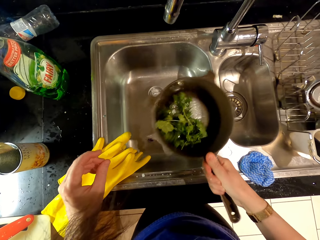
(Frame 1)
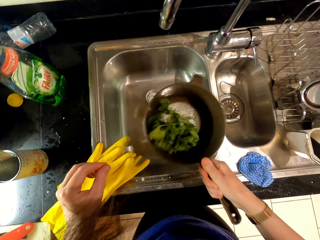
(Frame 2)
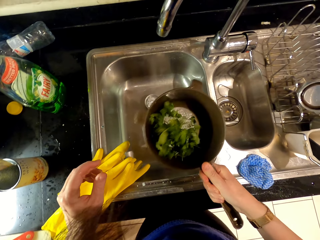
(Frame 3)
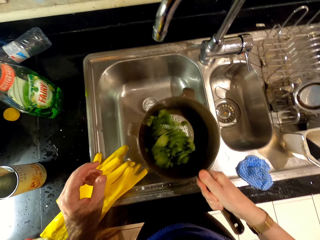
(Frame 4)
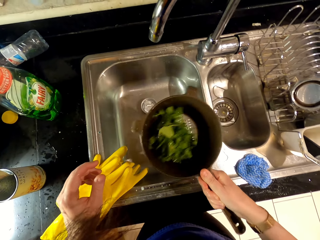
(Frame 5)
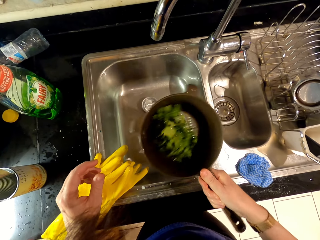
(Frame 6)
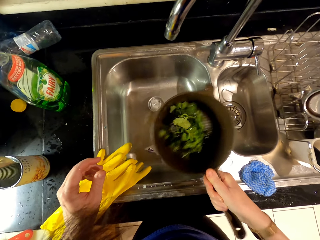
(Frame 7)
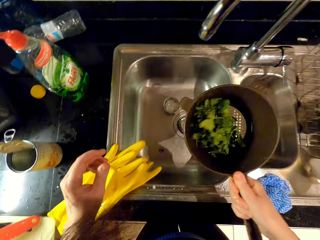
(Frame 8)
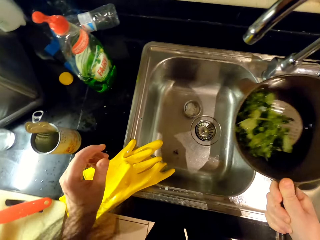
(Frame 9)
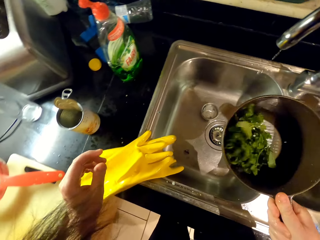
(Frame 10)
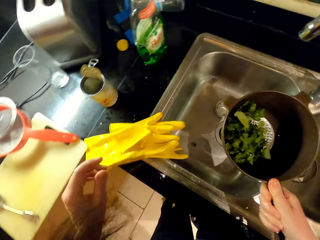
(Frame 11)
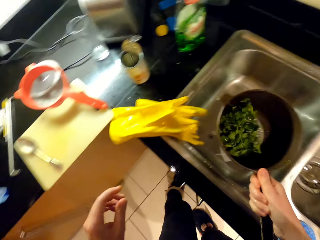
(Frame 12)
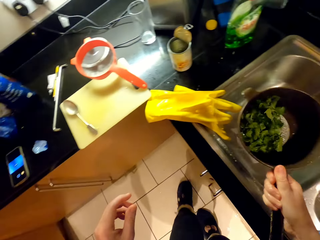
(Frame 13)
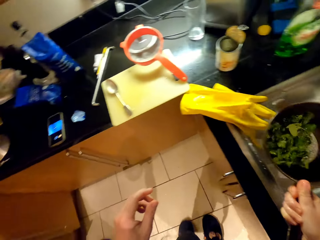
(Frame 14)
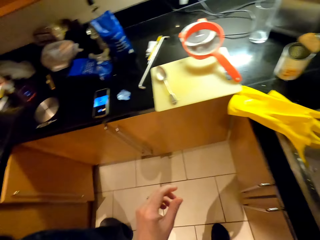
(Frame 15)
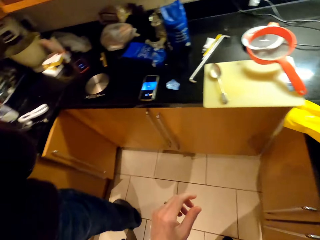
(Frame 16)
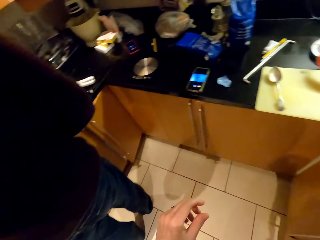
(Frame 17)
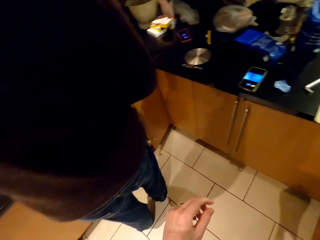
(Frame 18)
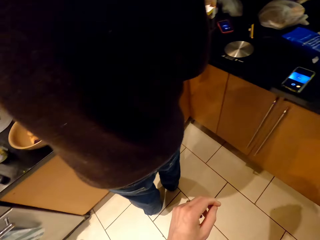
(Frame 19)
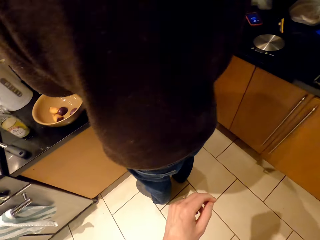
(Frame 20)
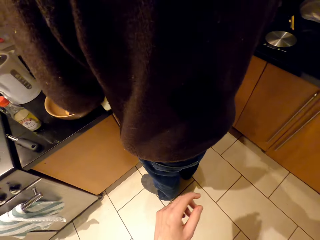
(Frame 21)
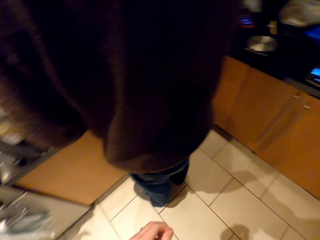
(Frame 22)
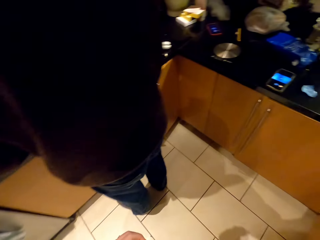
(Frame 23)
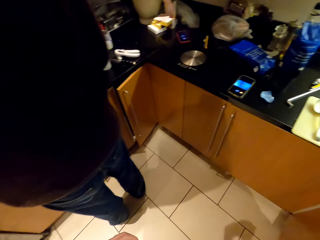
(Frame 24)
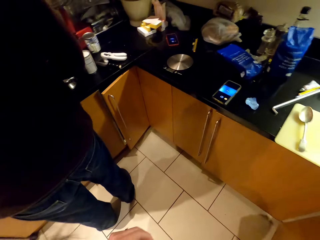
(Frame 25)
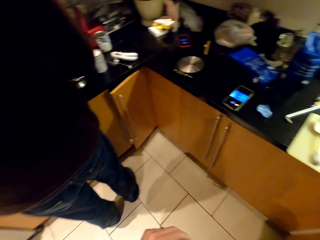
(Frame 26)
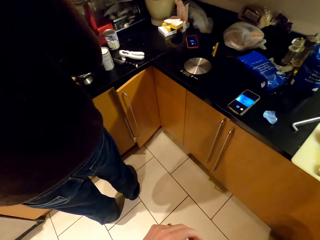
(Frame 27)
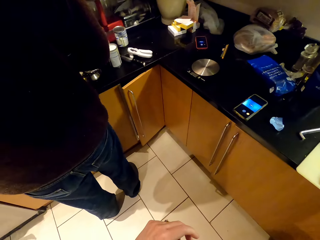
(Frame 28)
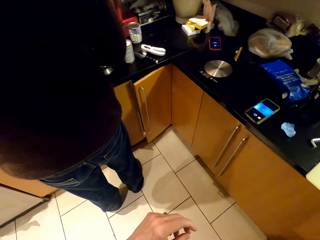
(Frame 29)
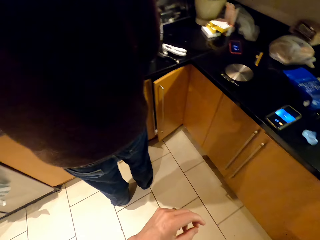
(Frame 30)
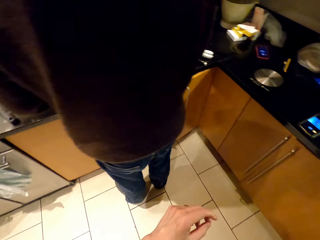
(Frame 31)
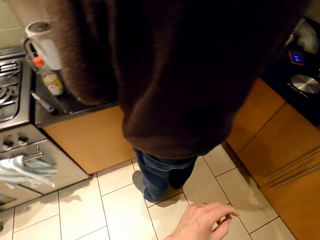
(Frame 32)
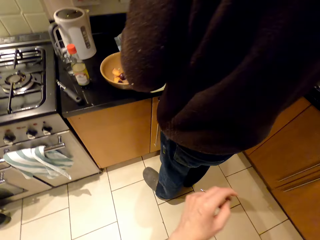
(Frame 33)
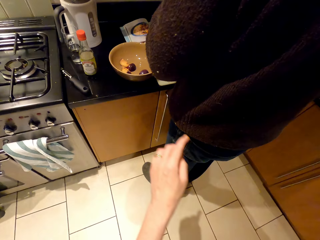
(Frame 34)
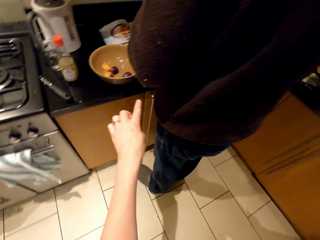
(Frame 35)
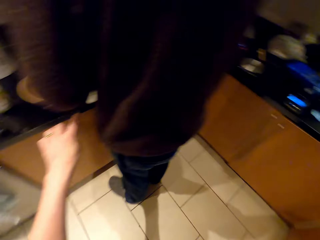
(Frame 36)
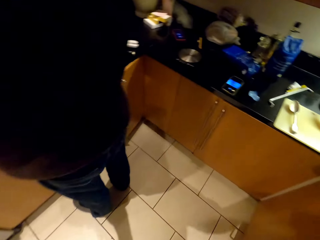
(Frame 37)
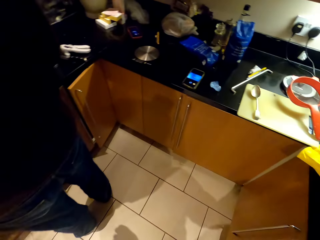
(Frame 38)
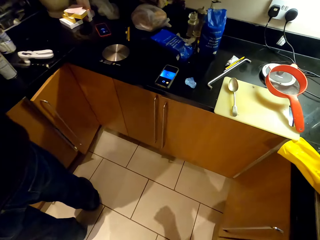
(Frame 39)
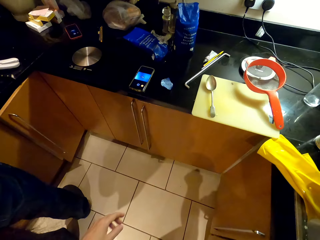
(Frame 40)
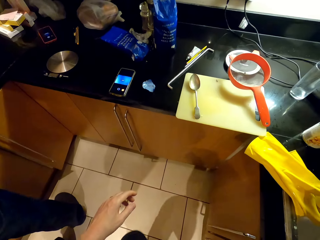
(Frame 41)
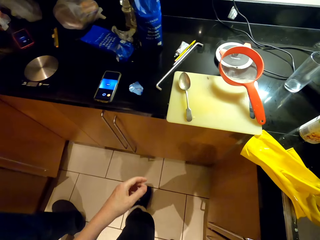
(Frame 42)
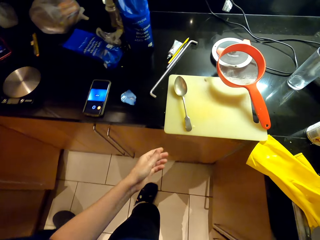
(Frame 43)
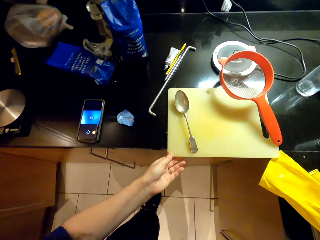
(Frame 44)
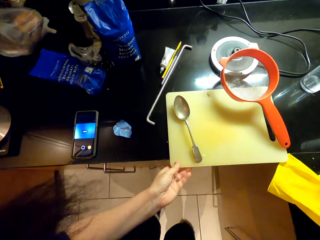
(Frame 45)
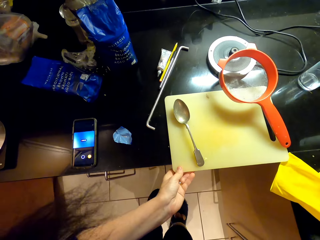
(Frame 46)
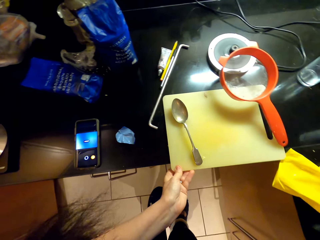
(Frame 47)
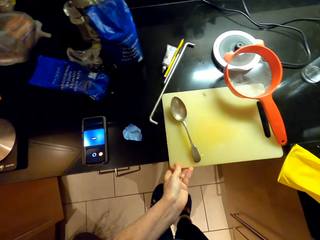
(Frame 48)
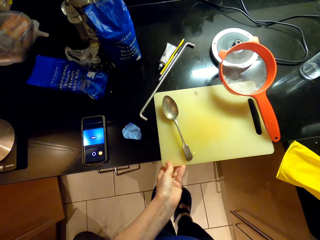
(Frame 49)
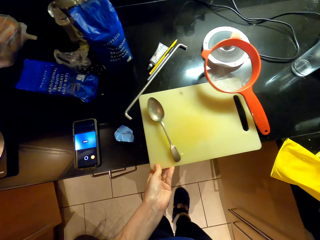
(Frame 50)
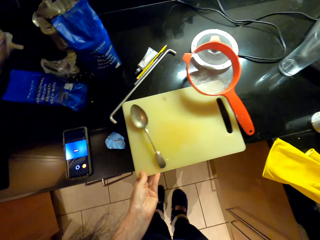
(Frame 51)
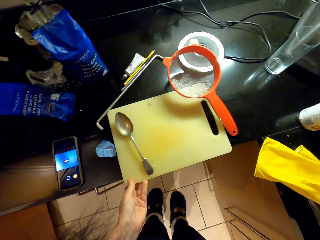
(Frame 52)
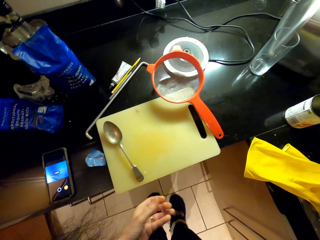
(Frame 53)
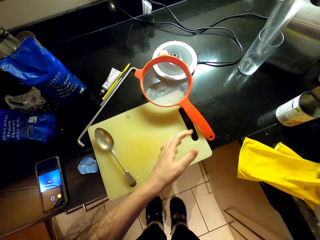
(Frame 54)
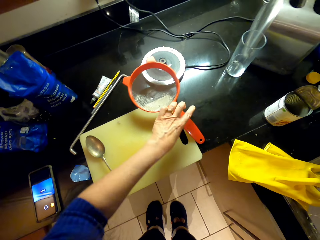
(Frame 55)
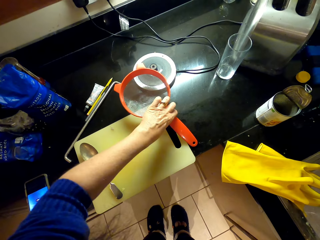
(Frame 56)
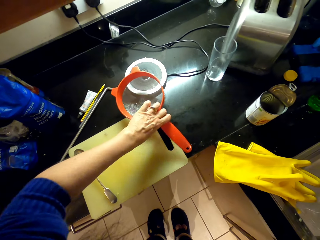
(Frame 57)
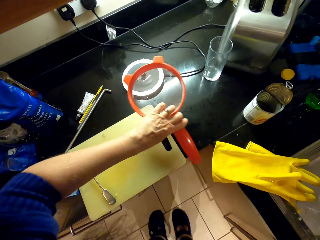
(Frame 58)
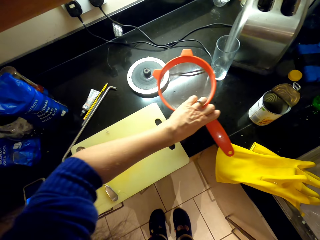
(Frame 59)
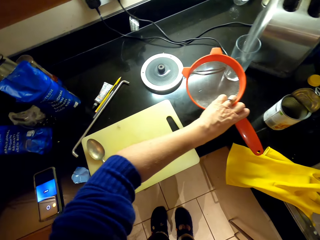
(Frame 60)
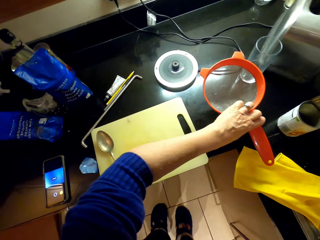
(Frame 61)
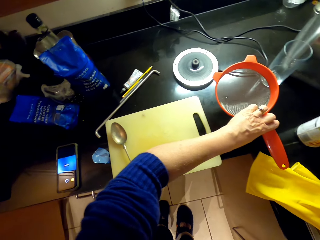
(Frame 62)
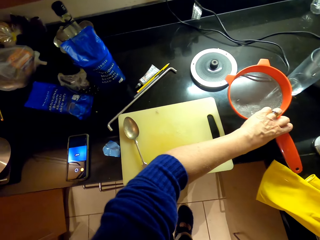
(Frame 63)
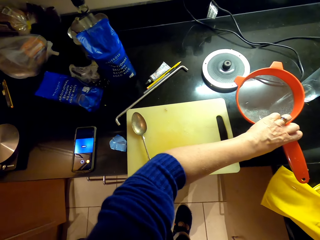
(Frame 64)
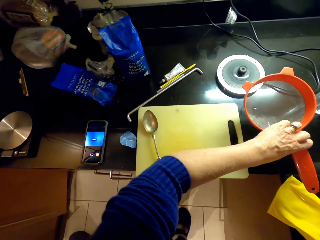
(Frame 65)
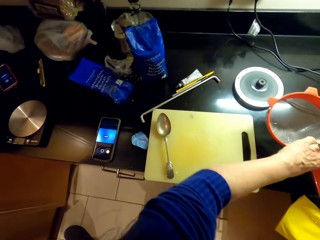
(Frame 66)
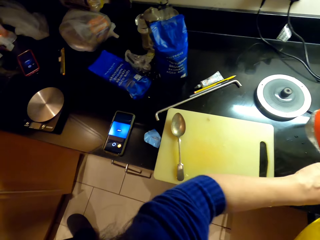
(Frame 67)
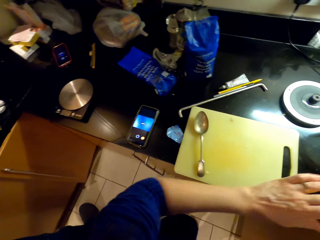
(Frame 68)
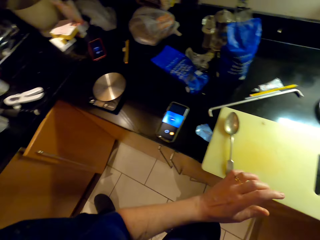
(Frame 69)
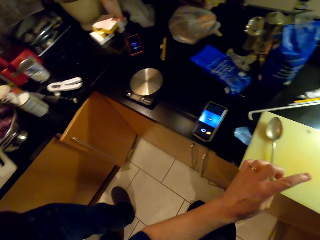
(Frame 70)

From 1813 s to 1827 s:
The camera wearer moves around. They move the chopping board and put the sieve aside.

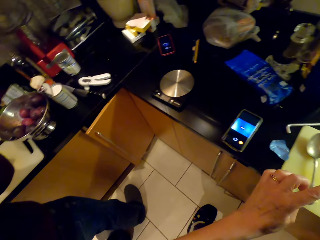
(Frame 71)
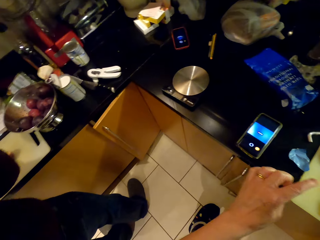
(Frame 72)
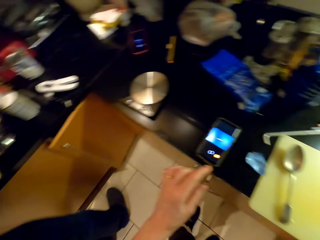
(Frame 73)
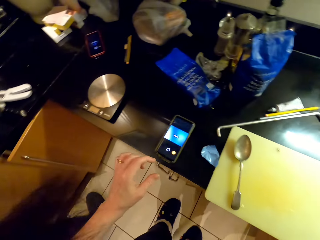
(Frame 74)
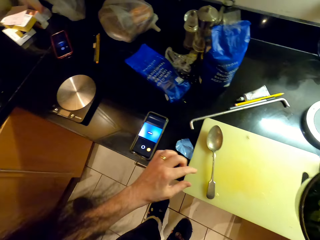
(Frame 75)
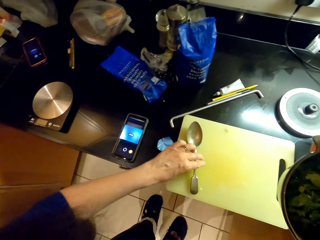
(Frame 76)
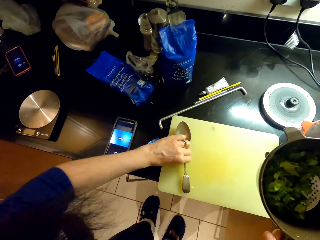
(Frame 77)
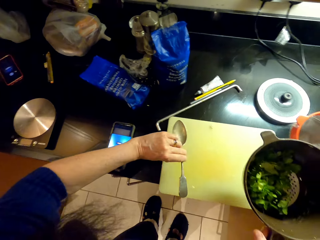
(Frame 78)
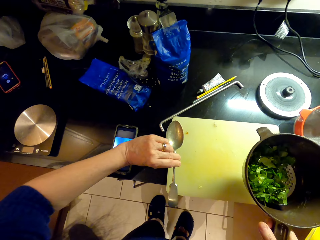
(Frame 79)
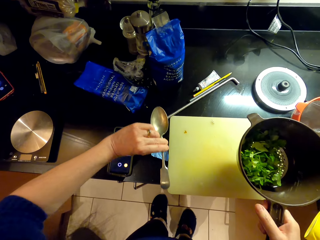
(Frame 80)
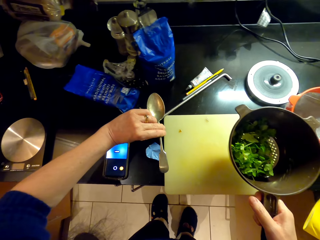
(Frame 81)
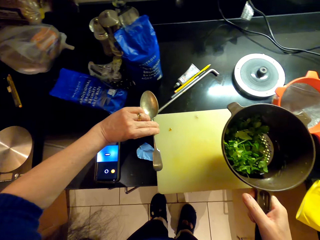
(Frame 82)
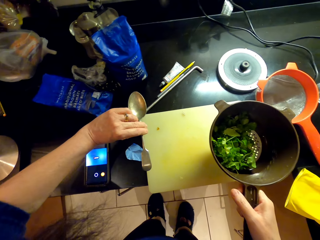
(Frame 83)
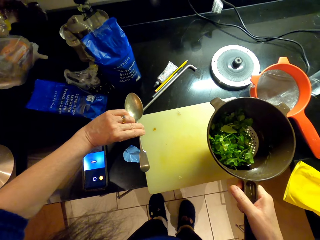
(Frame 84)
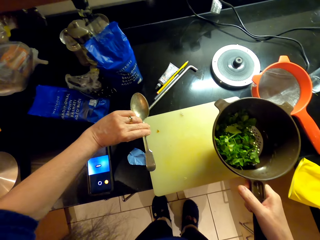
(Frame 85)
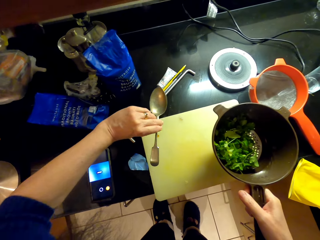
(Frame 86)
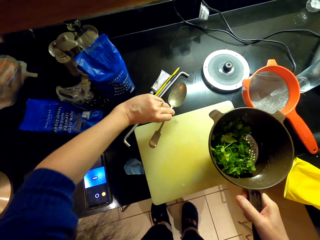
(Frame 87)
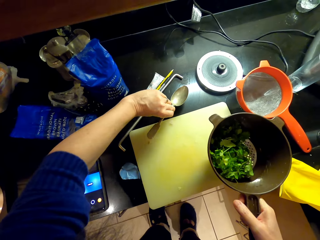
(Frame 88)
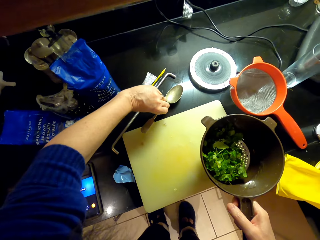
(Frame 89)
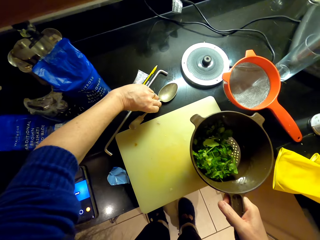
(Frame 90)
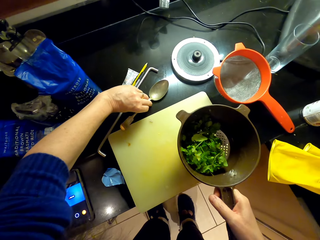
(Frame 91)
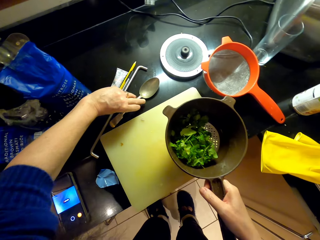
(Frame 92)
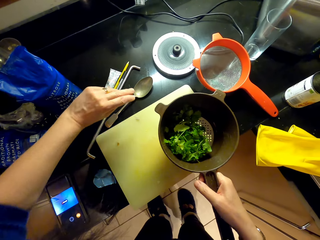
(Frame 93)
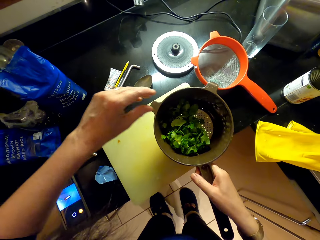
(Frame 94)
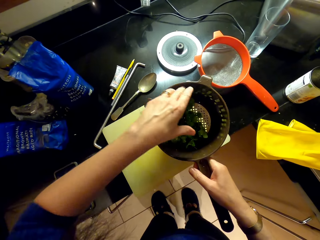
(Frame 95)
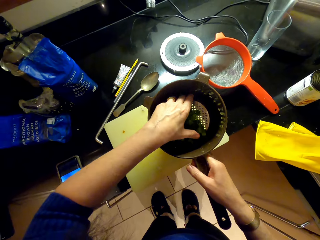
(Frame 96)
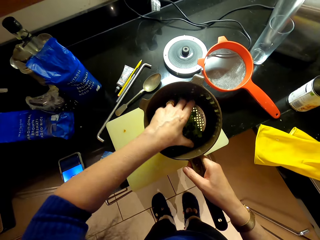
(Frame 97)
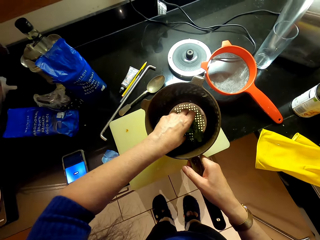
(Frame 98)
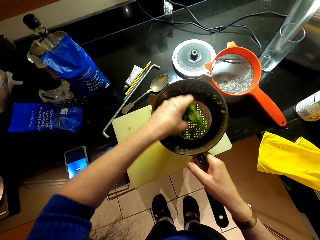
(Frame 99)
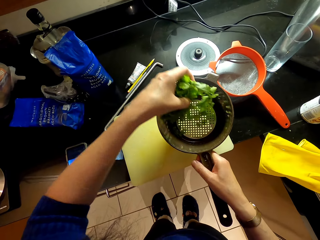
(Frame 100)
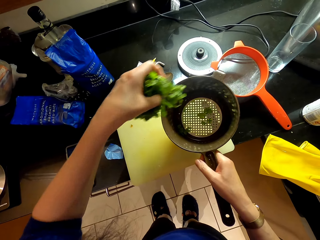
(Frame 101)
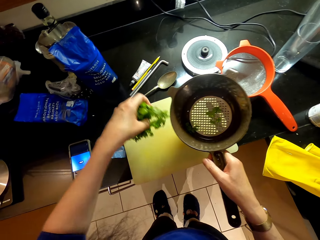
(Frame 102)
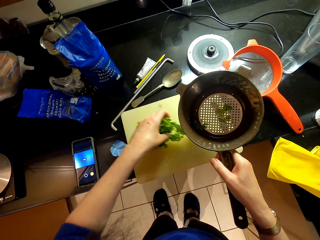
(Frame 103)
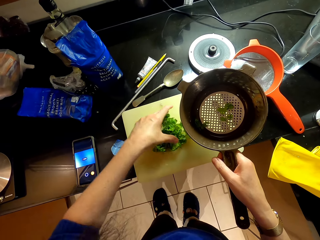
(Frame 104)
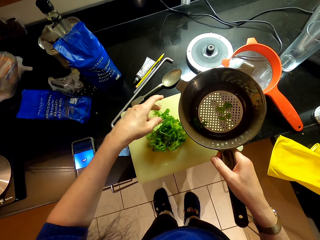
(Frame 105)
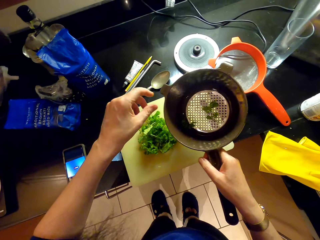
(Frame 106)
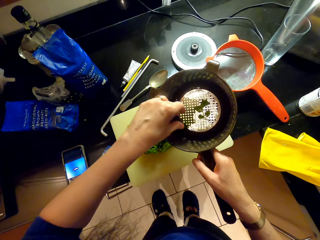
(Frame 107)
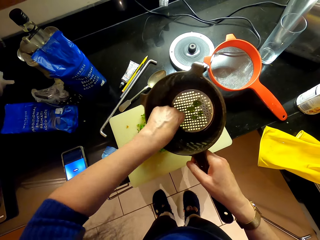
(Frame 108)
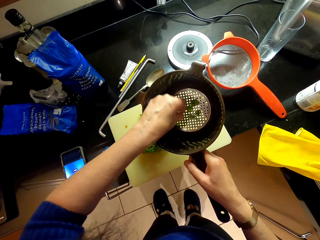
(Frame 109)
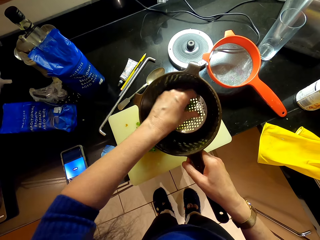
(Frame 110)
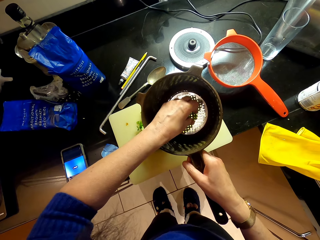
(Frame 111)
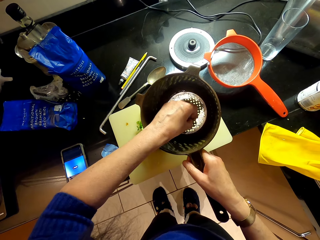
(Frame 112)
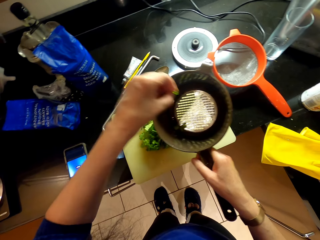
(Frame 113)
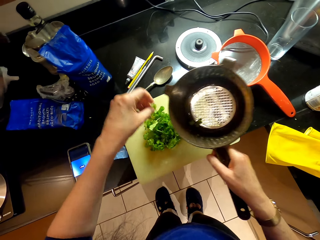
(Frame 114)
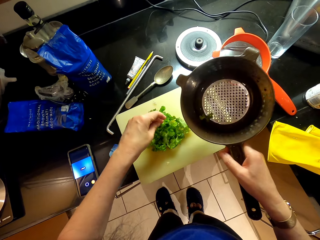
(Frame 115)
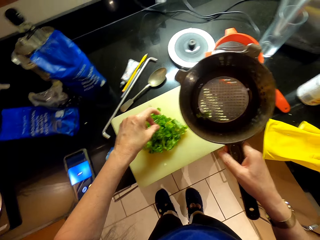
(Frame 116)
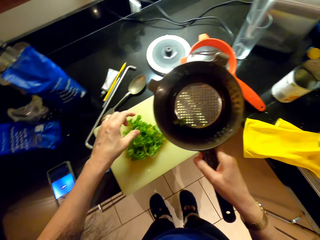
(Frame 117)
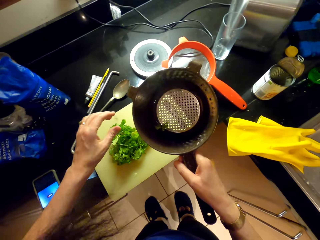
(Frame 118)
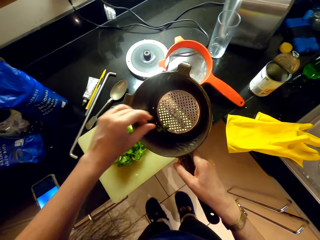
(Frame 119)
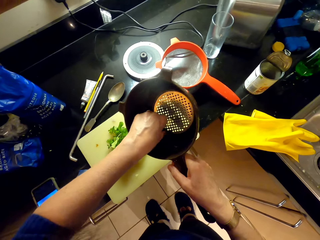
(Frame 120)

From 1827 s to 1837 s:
The camera wearer looks at the spoon. They prepare the vegetables on the chopping board. They put the spoon aside. They put the coriander leaves on the chopping board.
